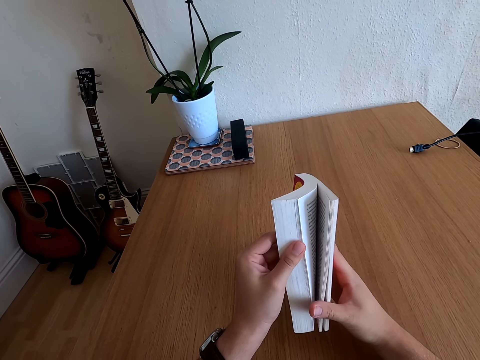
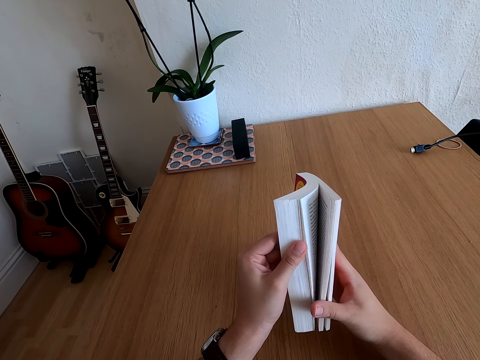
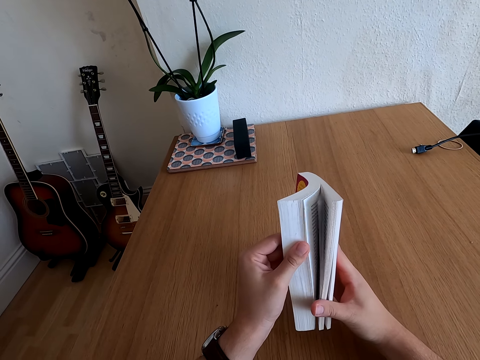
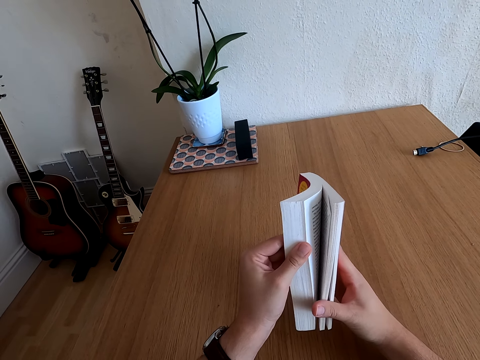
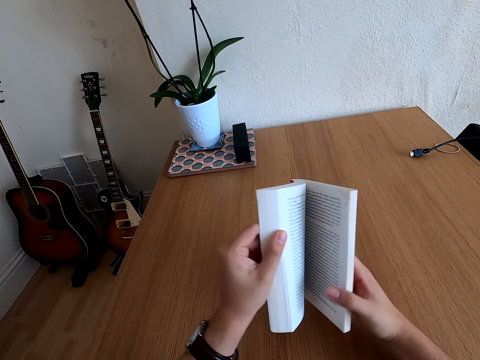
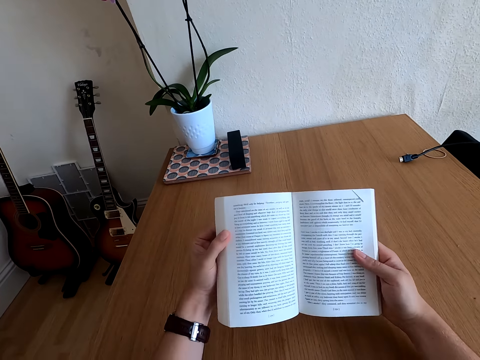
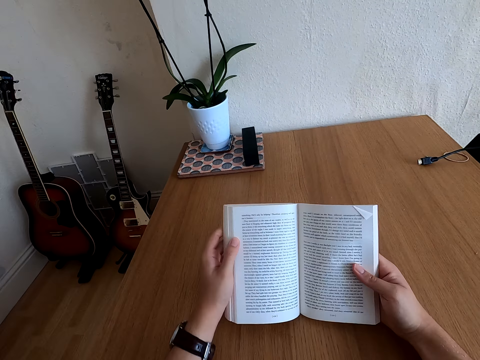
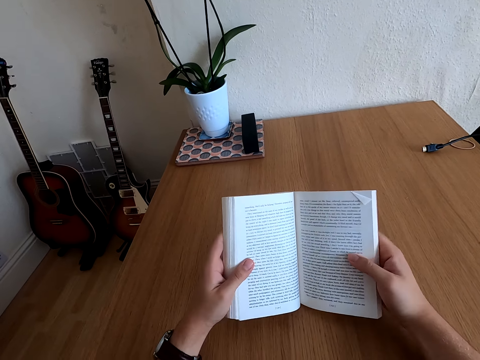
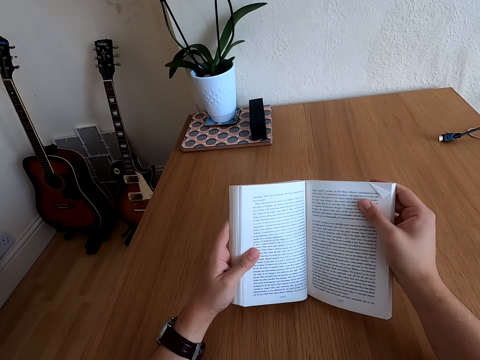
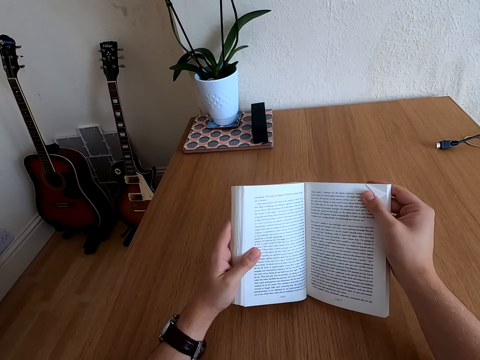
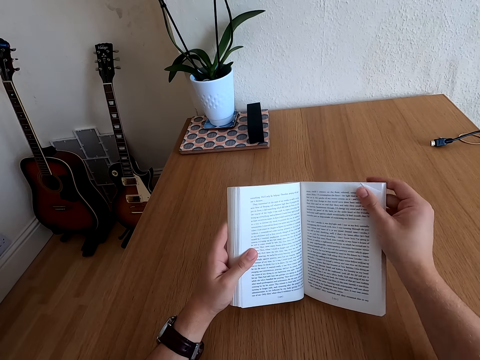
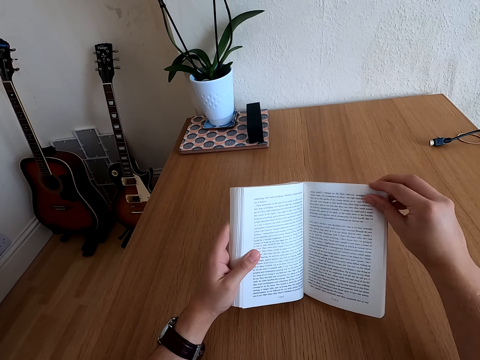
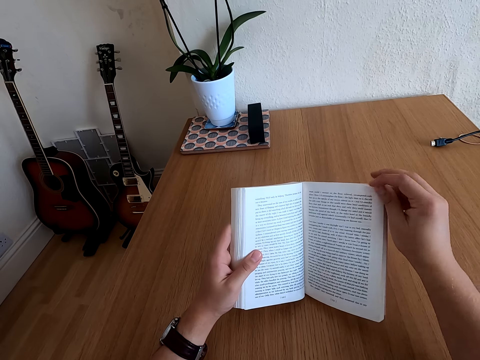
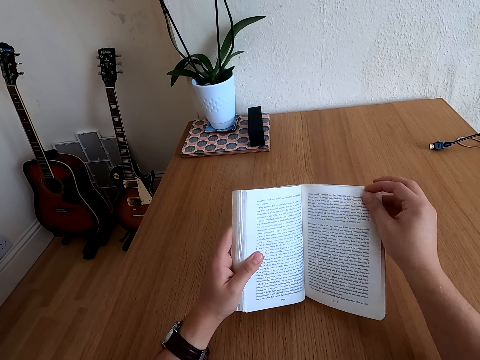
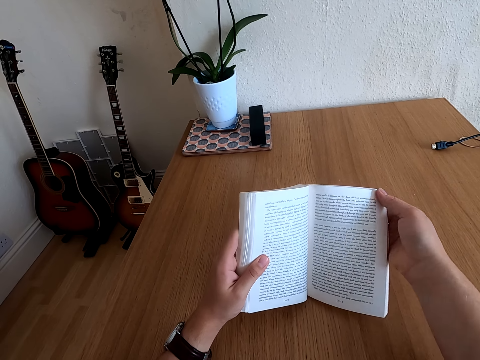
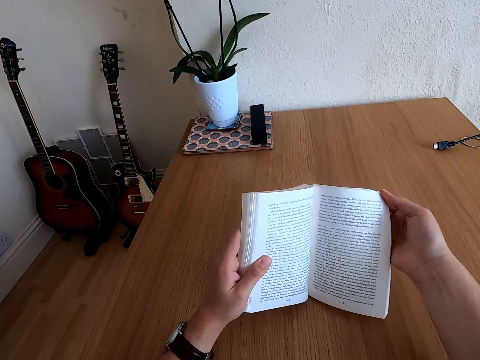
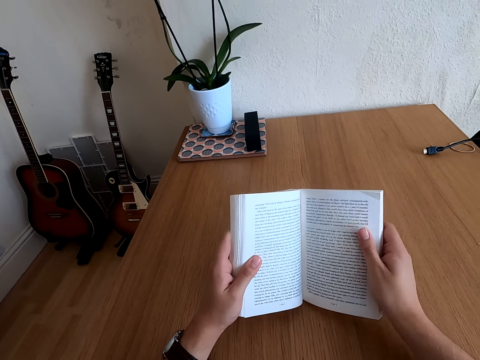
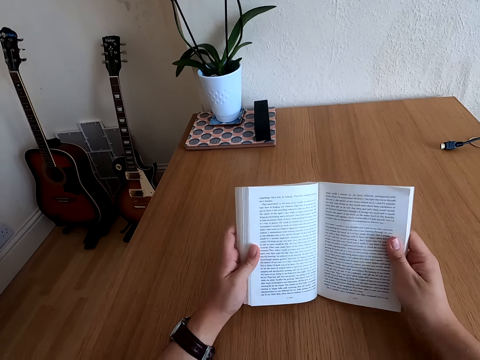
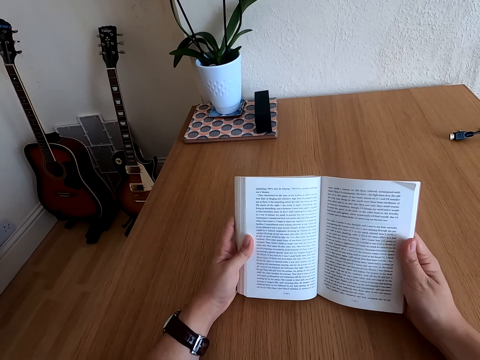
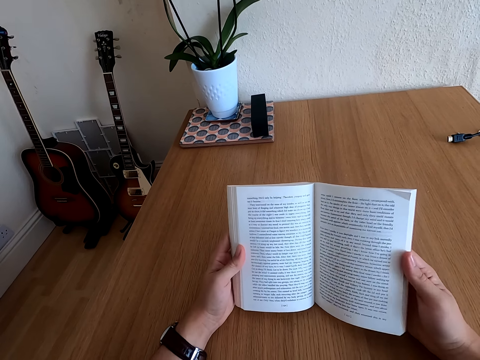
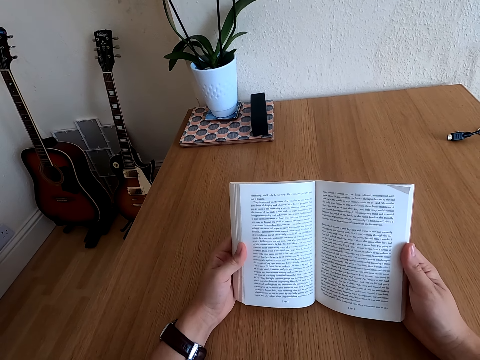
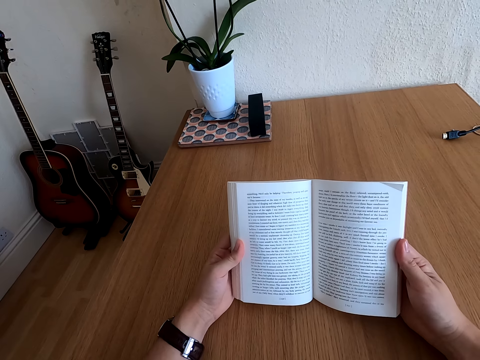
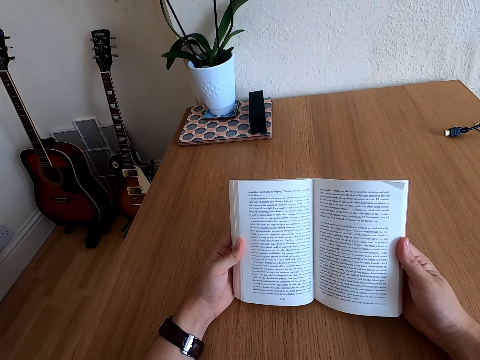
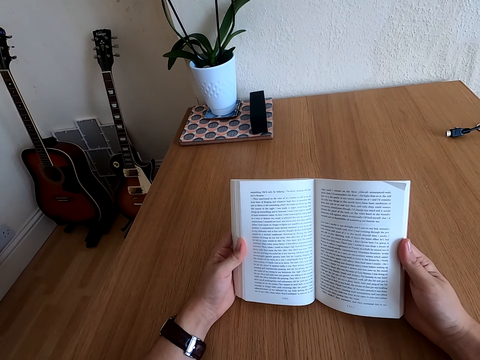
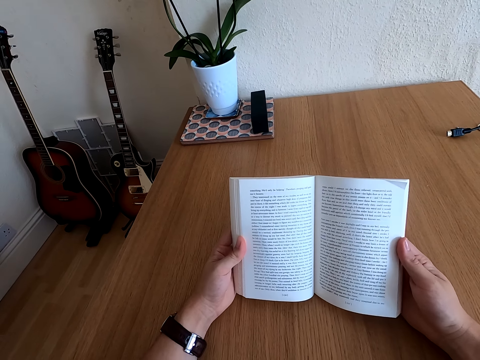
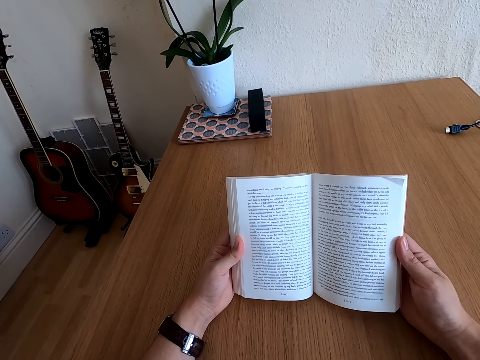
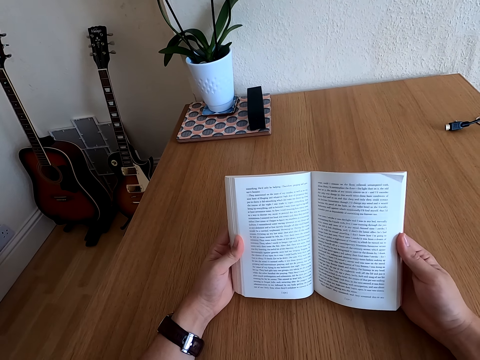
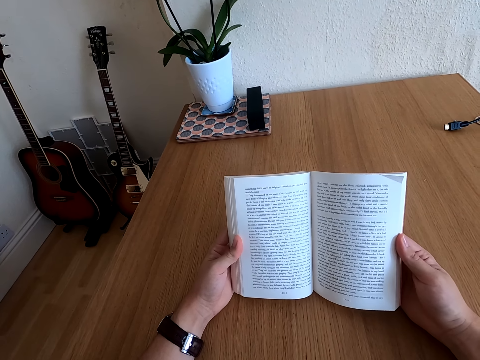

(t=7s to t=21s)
The camera wearer opens the book. They read the book. They straighten the page. They read the book.

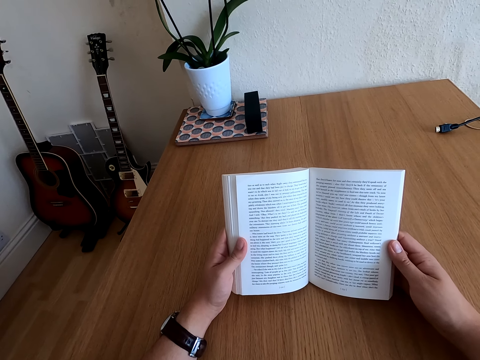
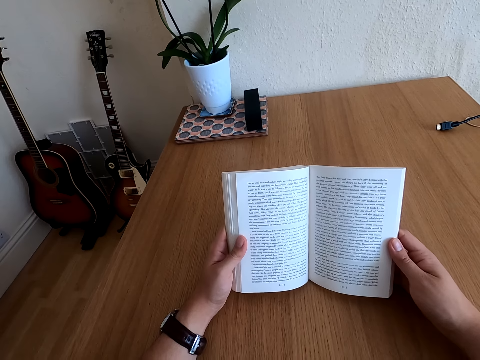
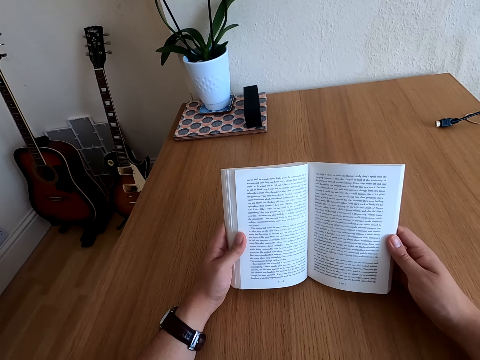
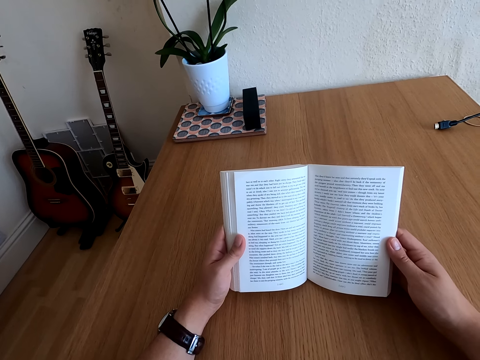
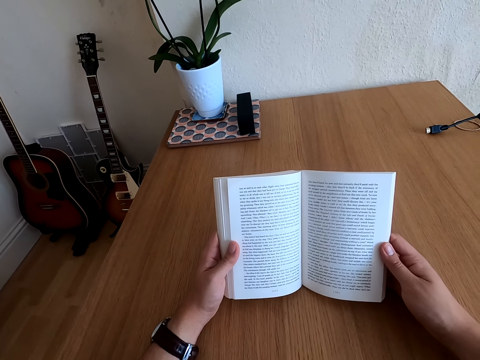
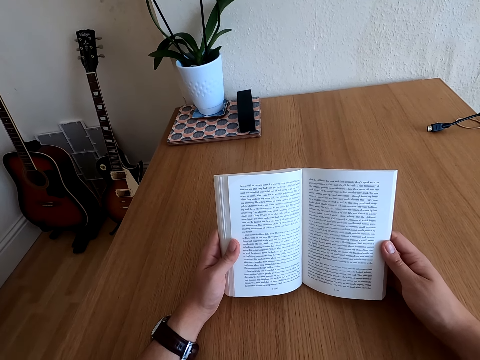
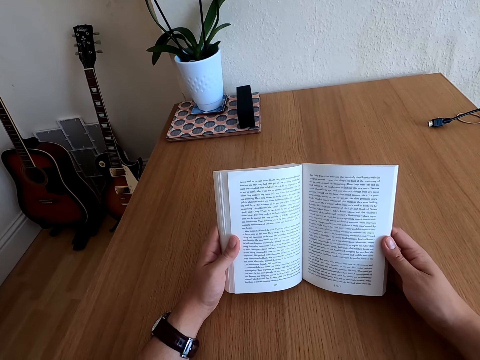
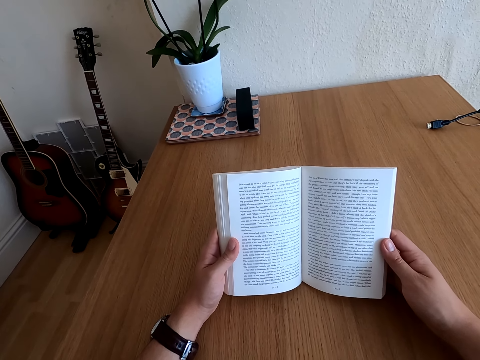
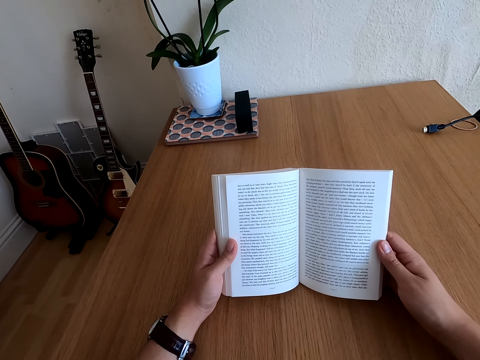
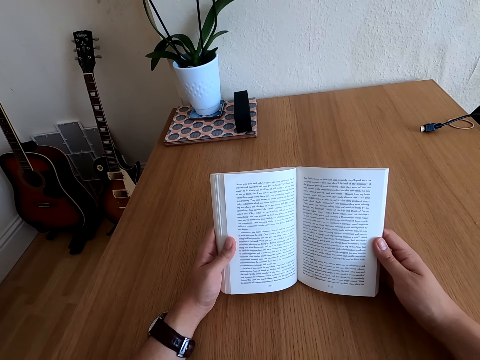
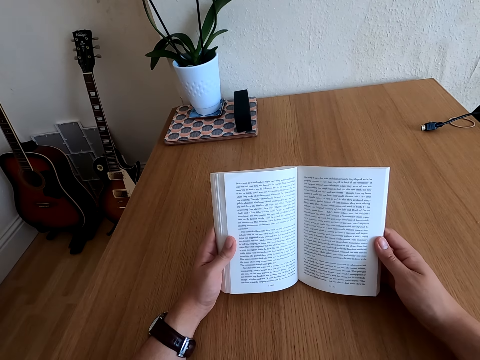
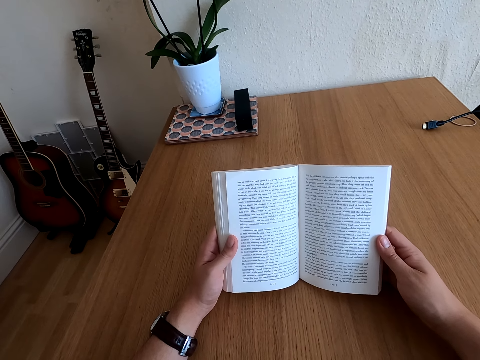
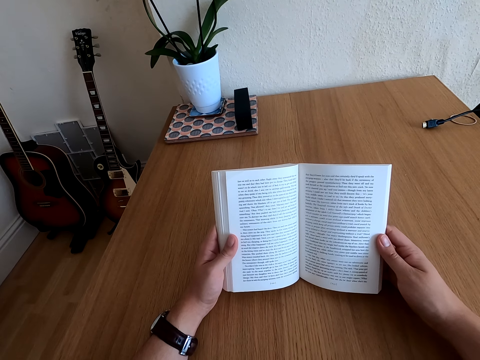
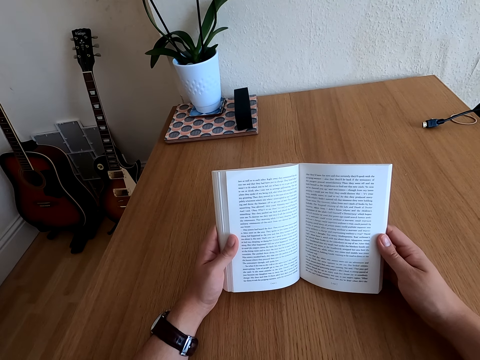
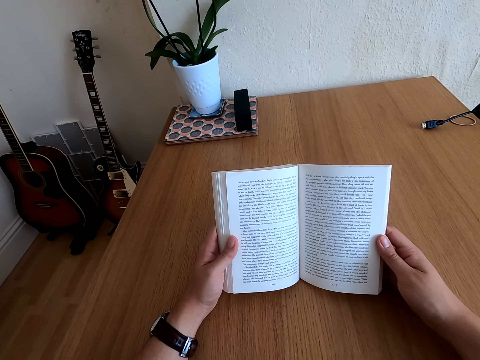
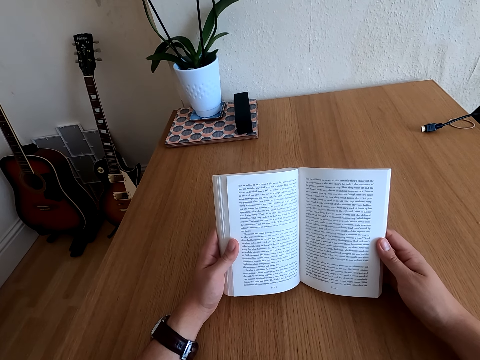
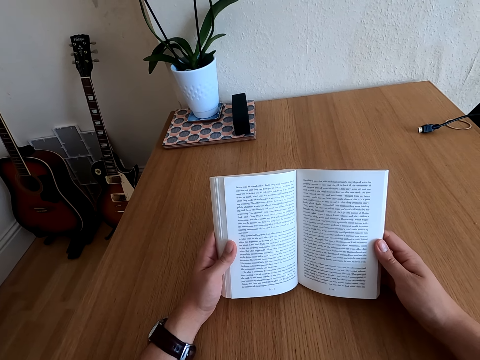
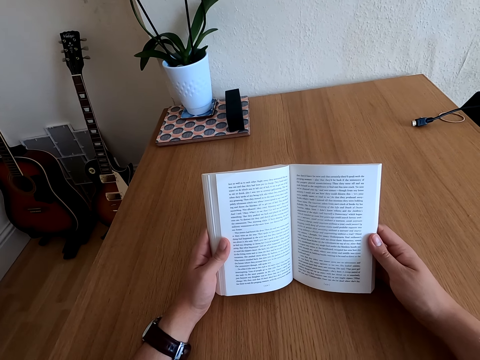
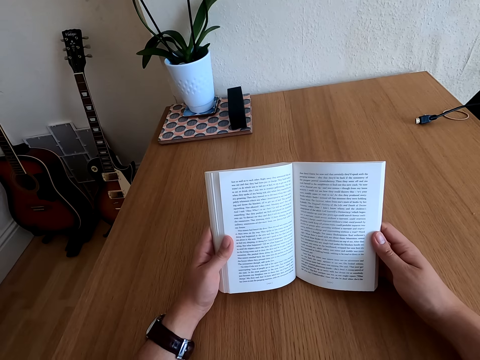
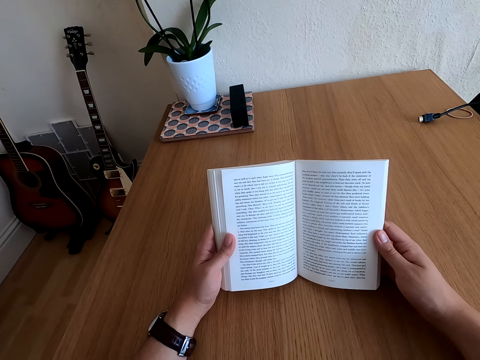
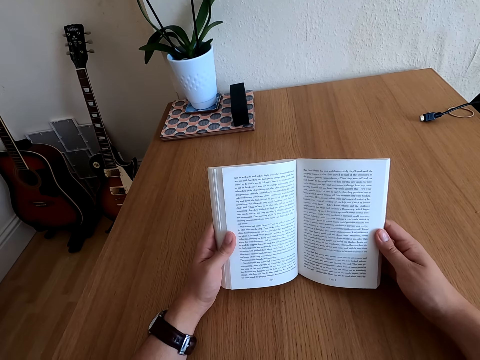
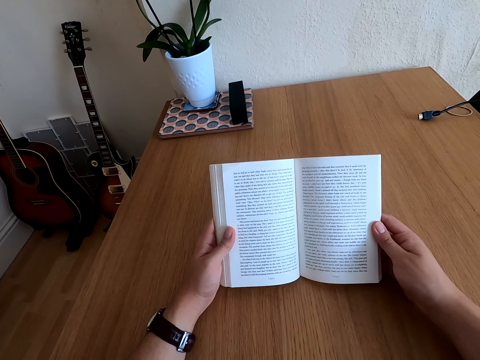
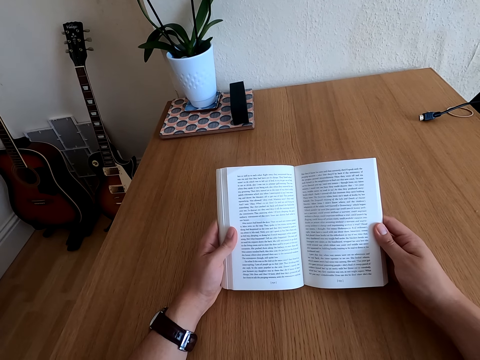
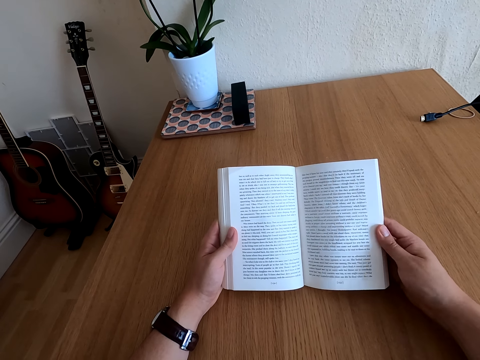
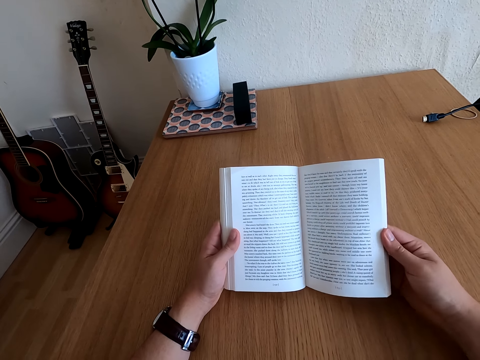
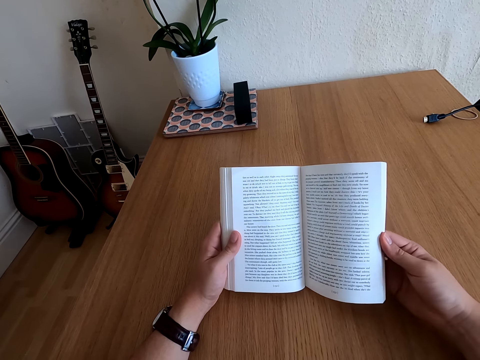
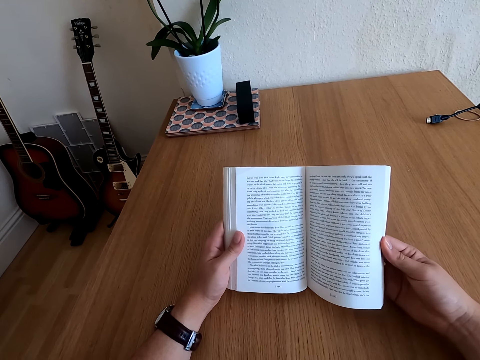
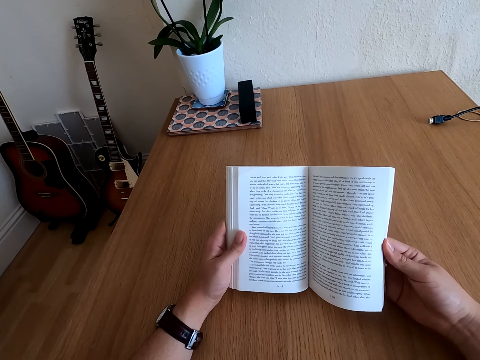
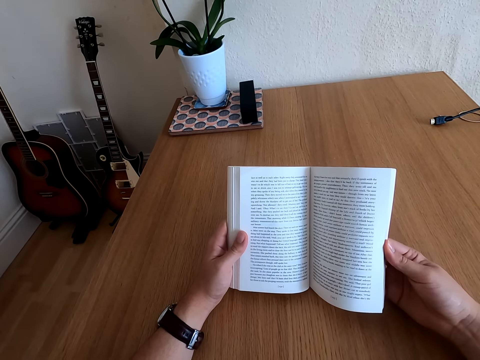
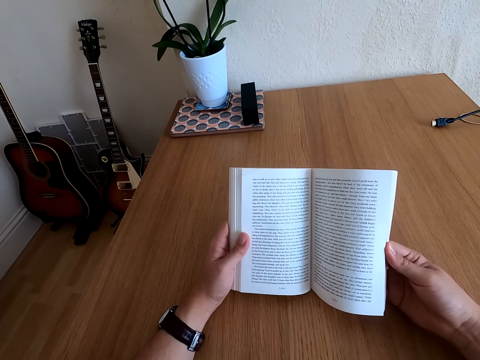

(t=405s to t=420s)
The camera wearer clears their throat.
